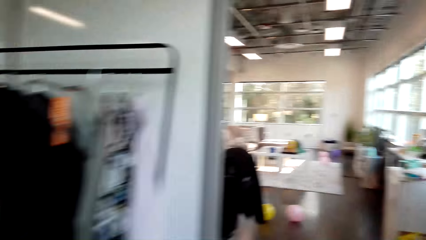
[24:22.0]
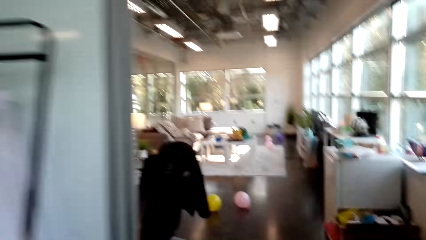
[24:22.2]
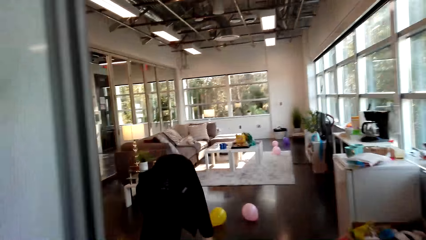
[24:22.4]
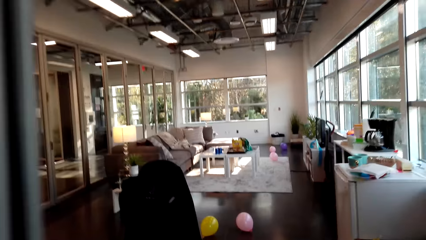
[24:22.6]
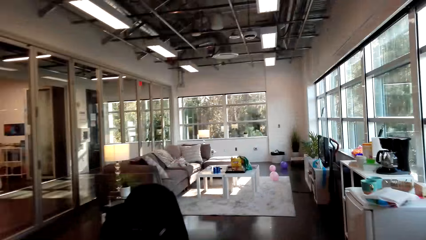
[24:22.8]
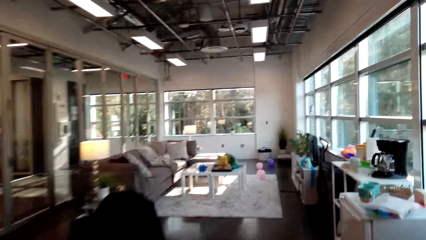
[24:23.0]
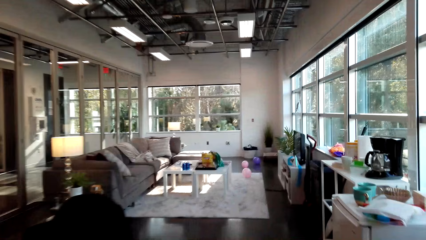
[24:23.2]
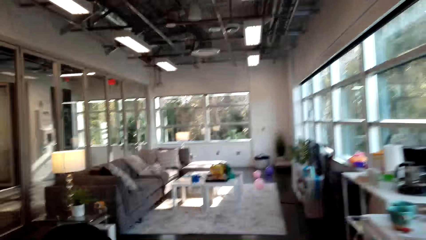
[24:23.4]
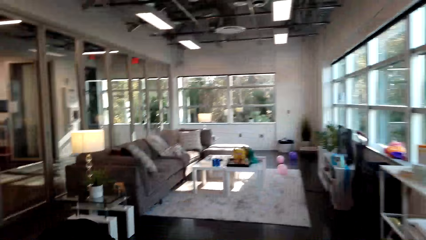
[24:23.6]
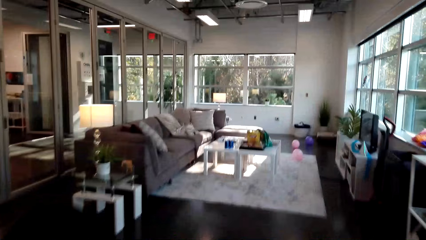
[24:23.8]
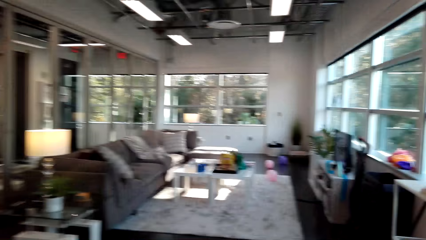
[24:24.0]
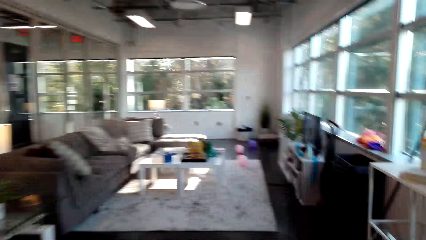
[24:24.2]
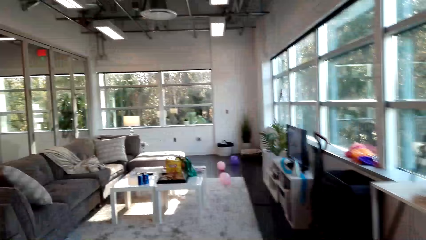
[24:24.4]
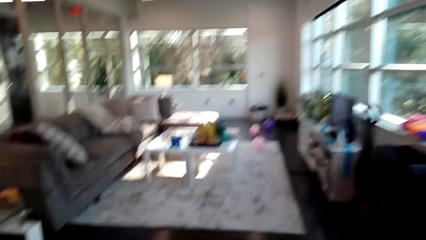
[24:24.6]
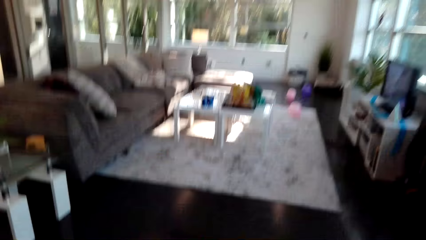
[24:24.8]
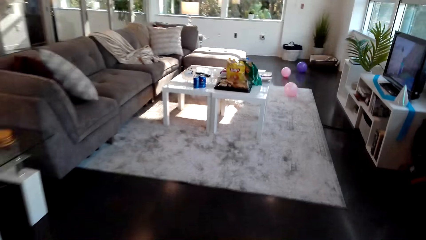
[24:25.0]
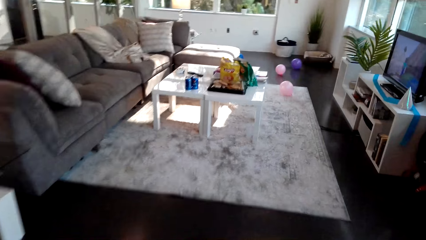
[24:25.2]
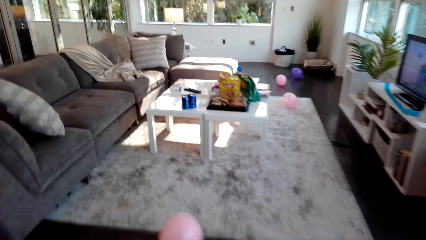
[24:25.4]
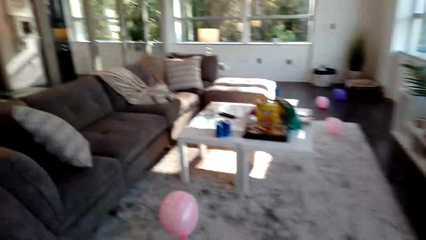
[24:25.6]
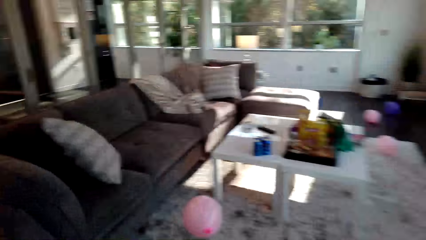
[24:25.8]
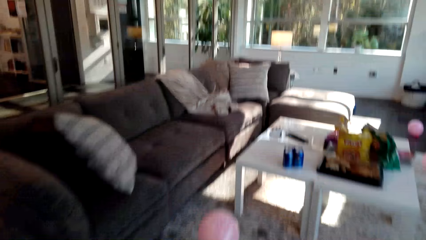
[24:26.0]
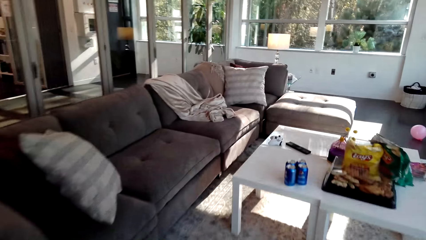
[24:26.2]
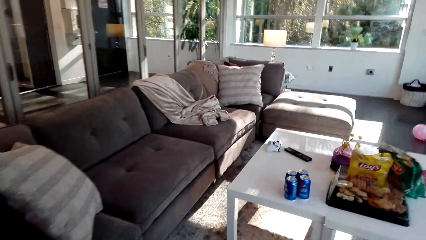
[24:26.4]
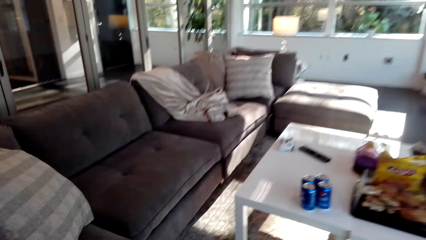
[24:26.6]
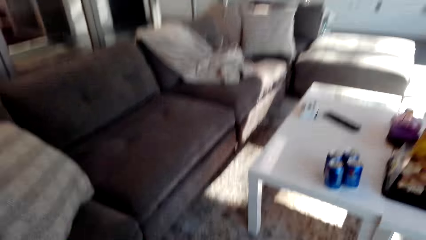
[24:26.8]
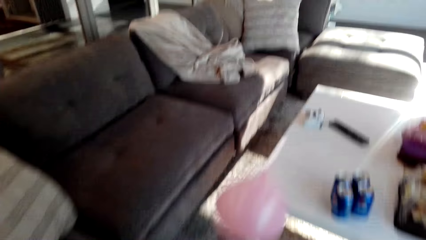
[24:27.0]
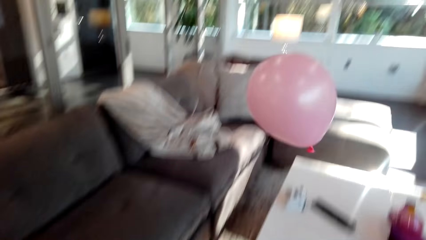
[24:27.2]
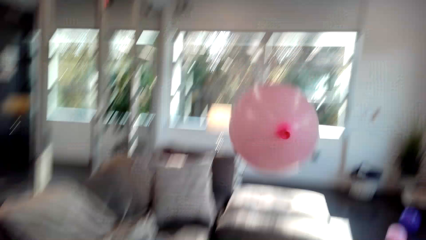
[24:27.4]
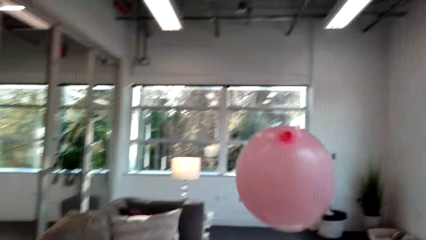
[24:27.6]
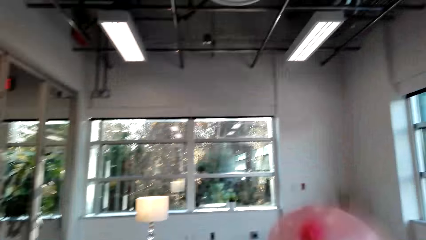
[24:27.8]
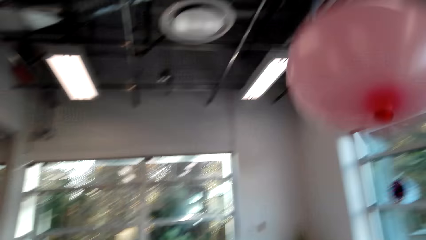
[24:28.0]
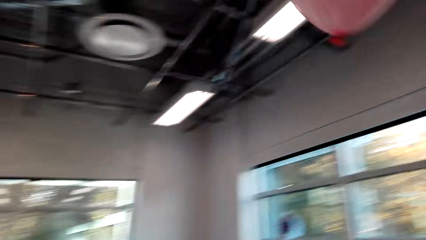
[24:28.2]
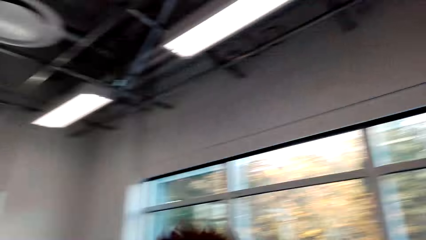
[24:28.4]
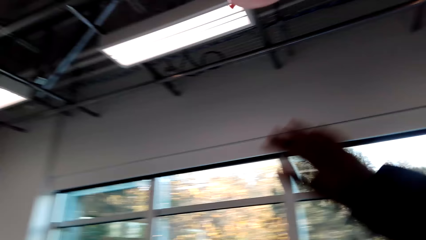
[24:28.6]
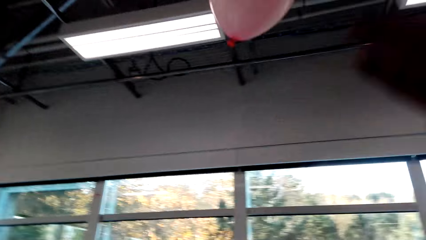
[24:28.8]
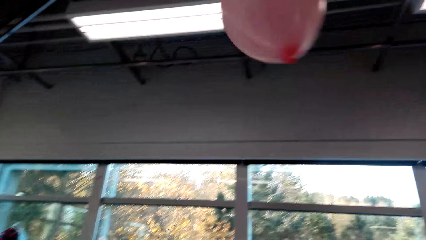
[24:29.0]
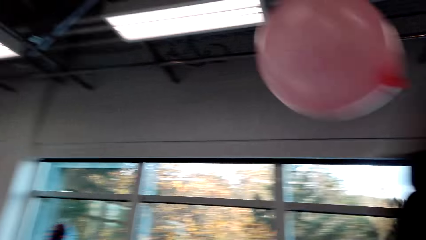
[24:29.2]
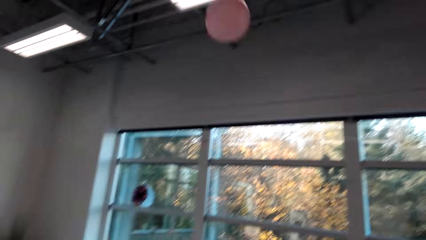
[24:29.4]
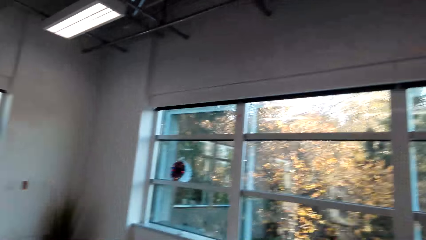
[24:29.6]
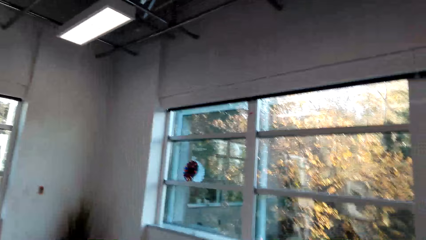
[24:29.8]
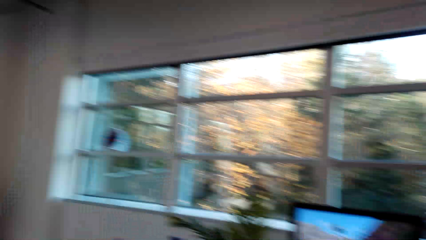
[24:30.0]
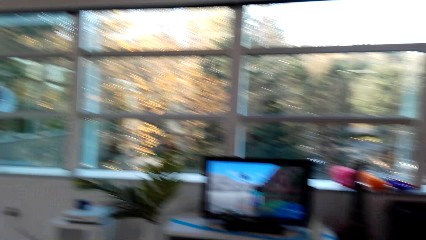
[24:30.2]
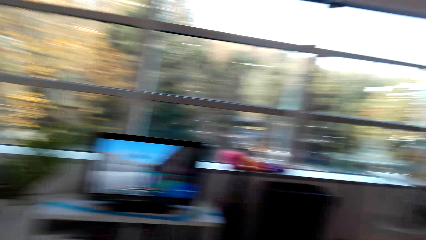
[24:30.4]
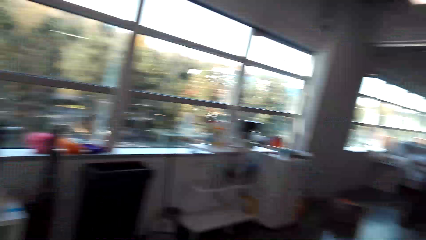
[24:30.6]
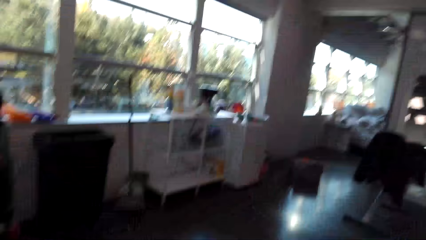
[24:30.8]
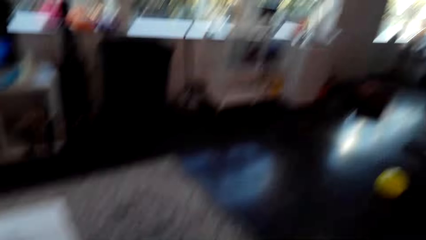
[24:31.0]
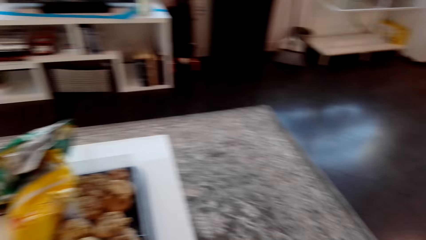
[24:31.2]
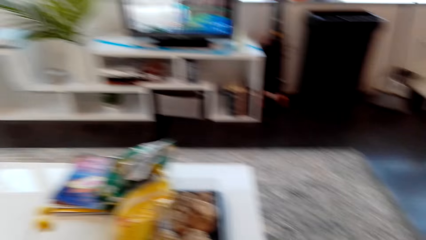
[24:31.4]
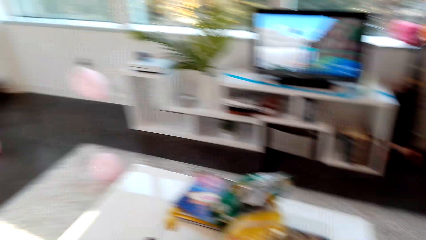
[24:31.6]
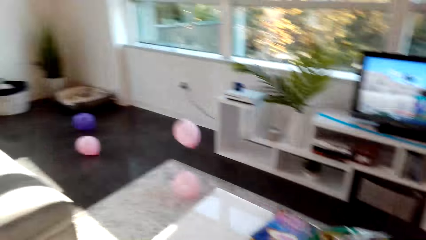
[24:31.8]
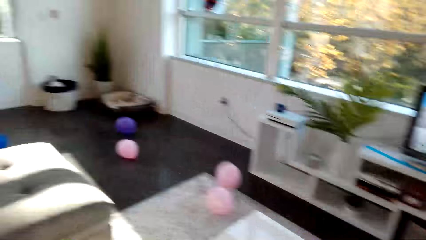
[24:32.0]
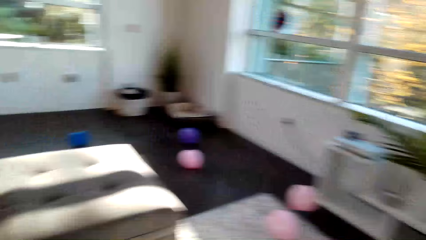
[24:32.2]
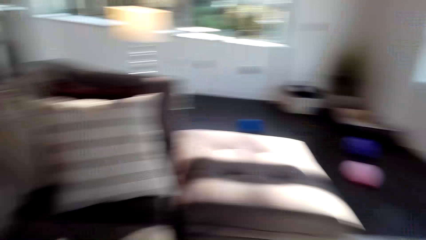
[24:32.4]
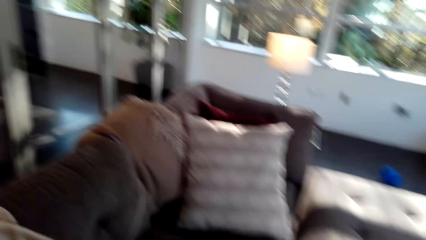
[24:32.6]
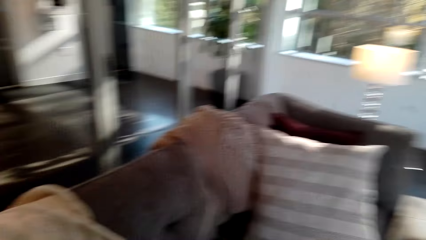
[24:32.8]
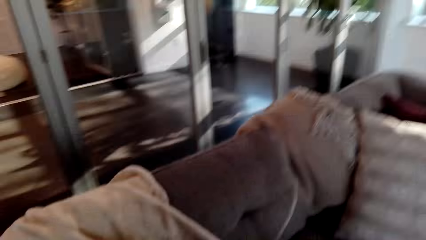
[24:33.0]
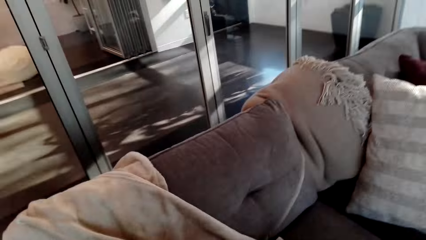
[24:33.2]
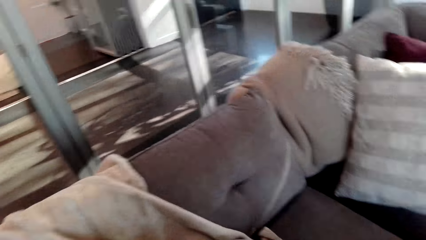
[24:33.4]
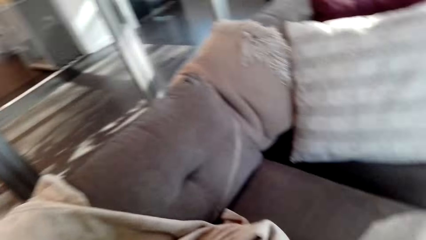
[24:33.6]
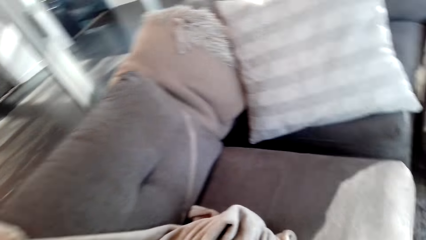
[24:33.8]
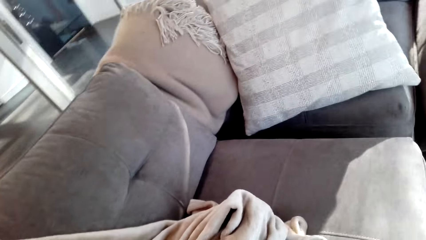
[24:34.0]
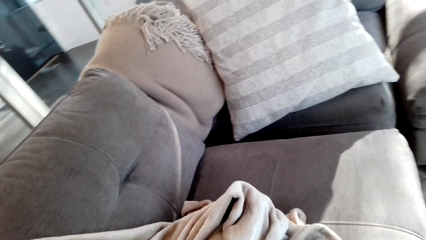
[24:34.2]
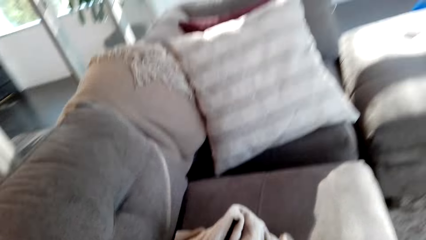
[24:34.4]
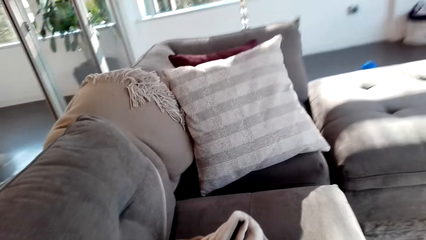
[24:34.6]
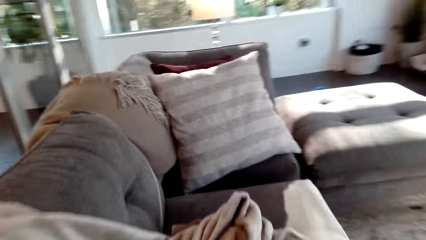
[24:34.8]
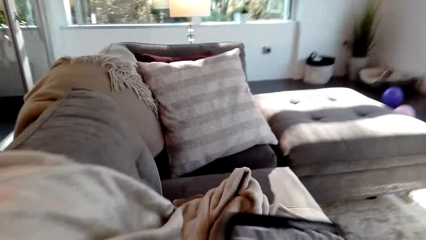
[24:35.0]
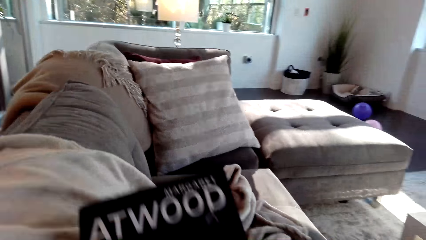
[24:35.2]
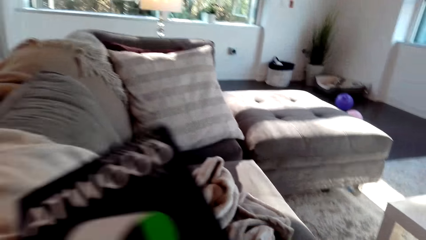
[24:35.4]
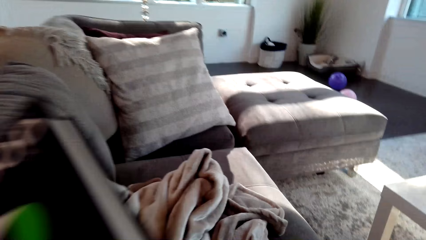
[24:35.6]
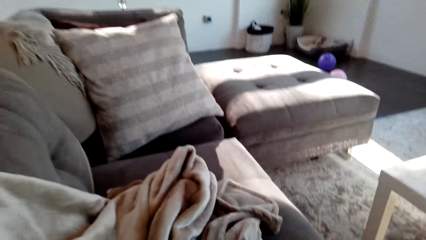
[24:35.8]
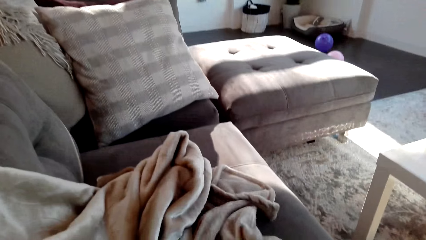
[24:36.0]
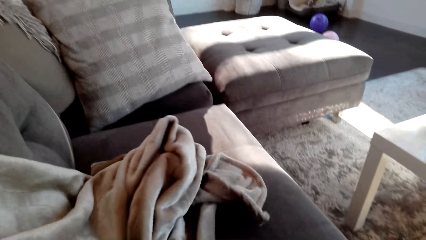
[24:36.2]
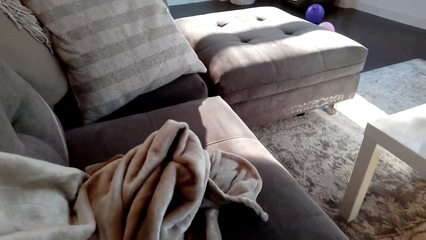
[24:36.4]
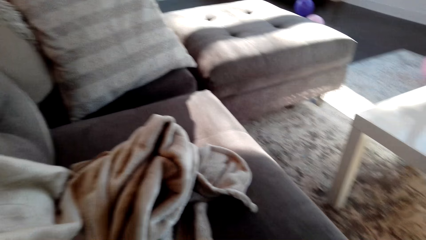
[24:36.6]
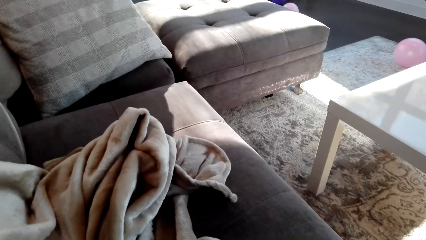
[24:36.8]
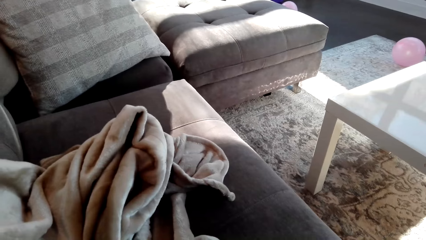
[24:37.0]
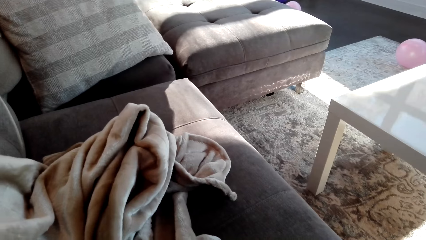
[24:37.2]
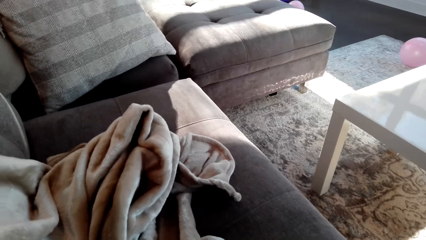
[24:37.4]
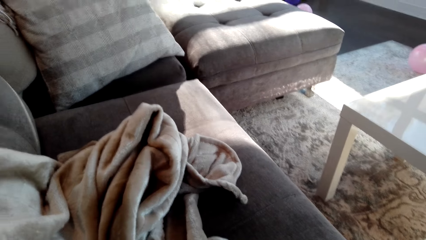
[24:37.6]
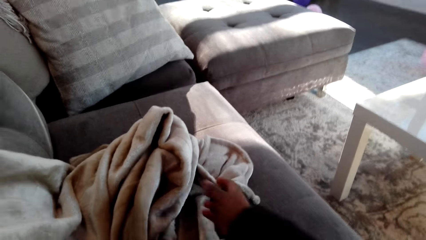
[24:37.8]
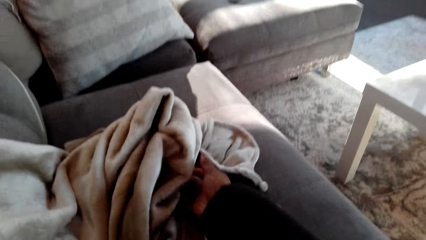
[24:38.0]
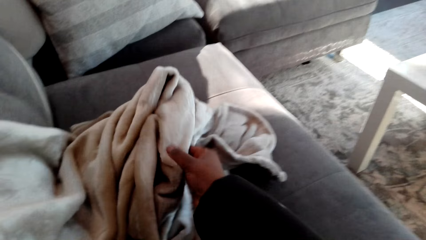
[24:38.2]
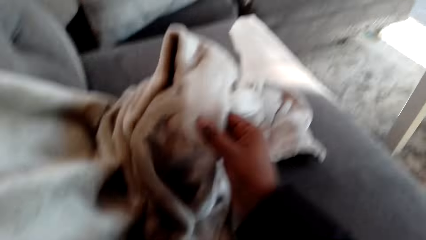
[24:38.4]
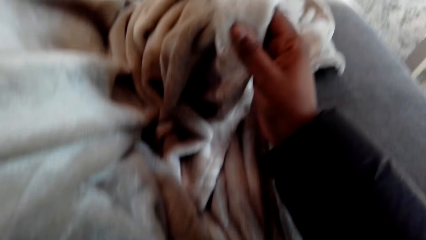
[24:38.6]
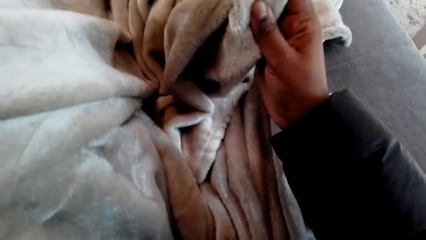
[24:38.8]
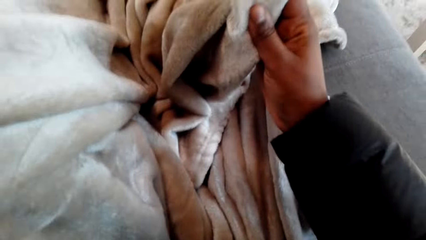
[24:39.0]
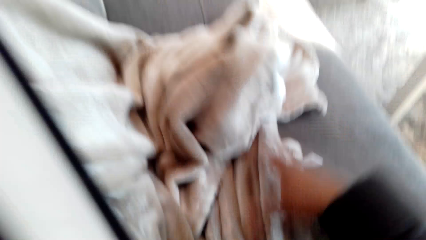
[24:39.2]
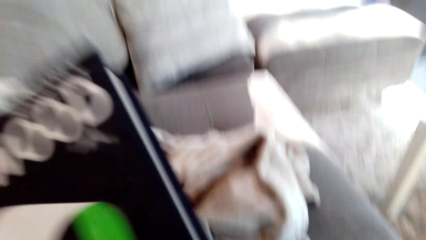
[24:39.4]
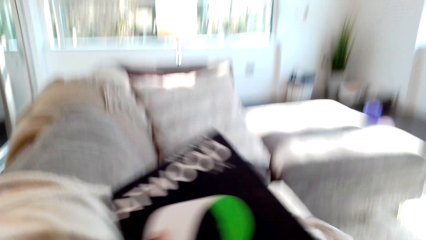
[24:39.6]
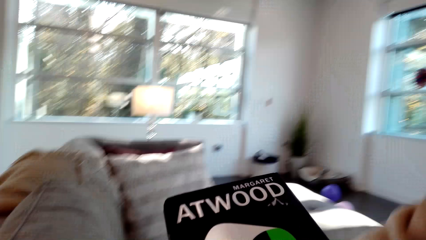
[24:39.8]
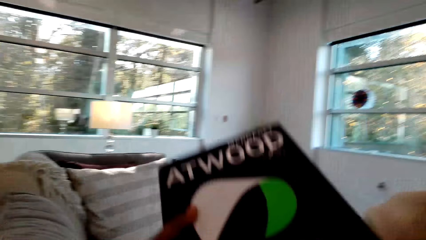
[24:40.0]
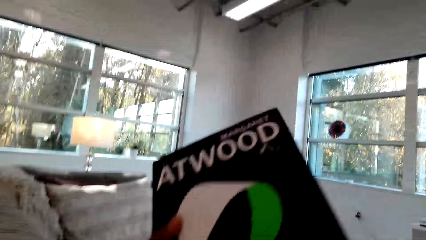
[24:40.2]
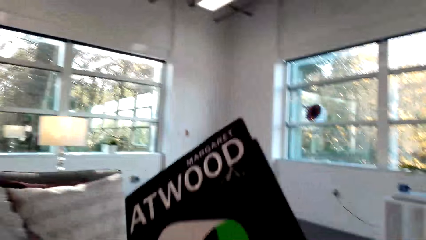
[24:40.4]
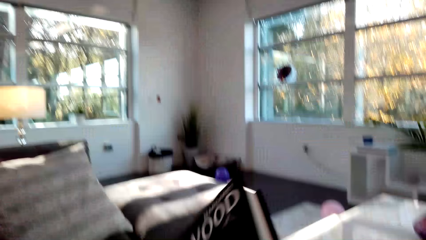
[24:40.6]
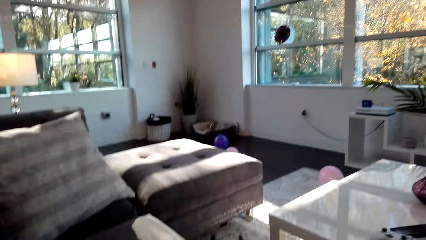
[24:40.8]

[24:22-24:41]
The camera wearer walks from the bed. They hit the balloon. They make a sound with their lips. They throw the balloon. They talk with a person. They sit on the couch. They pick up a book. They pick up a duvet. They hold the blanket on the couch.
